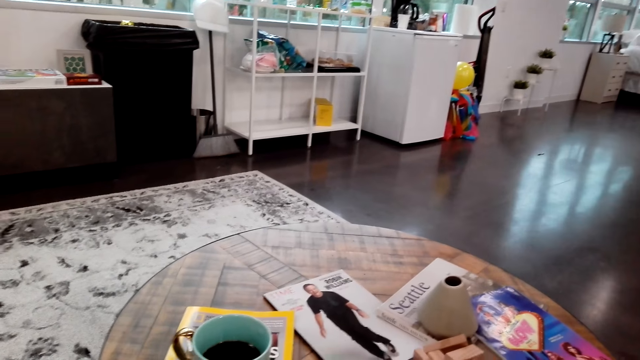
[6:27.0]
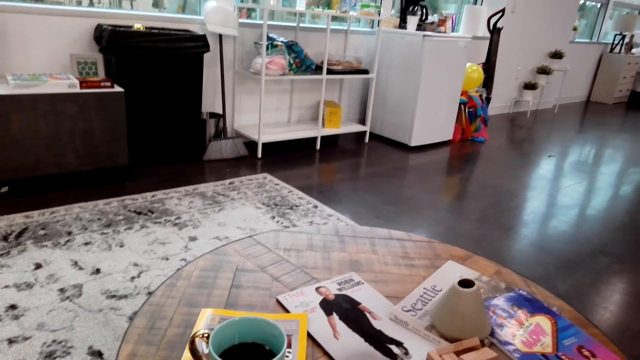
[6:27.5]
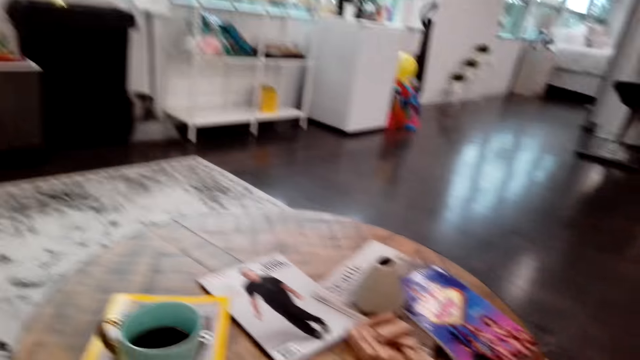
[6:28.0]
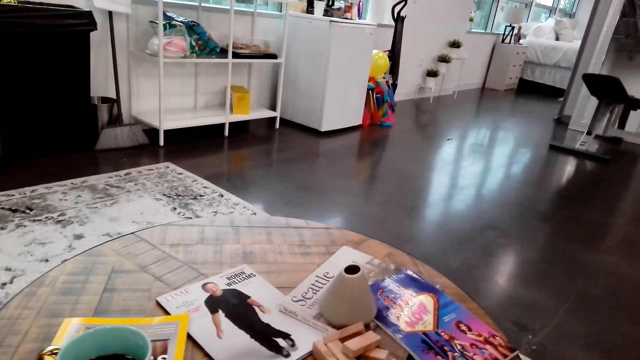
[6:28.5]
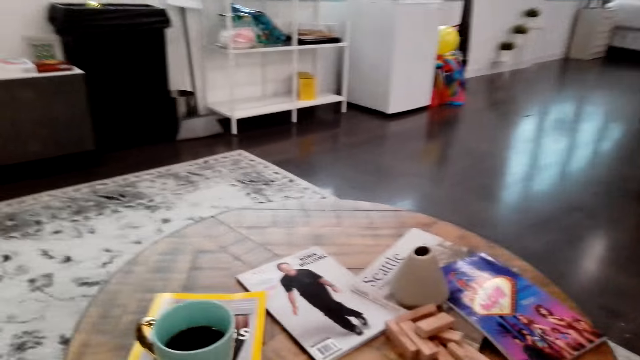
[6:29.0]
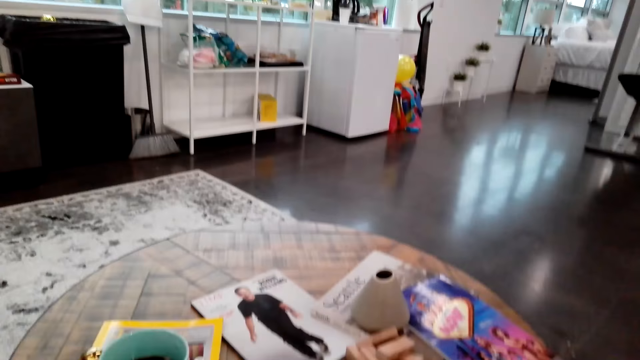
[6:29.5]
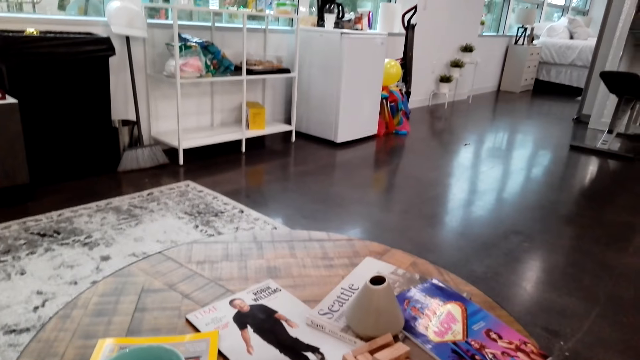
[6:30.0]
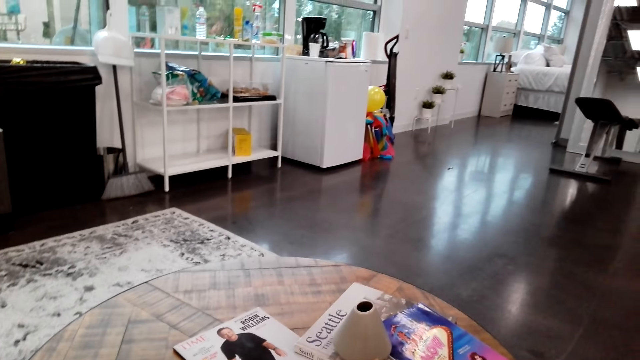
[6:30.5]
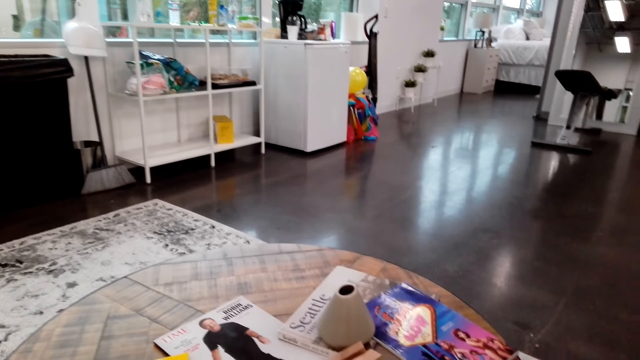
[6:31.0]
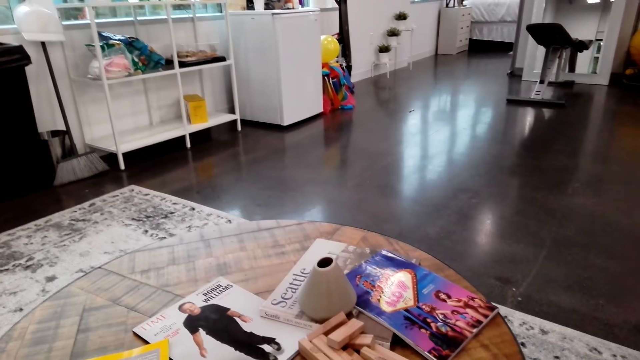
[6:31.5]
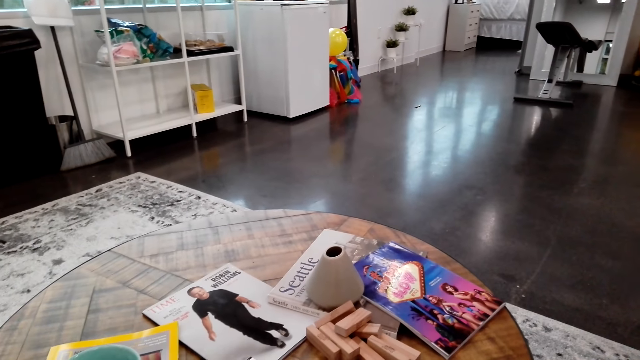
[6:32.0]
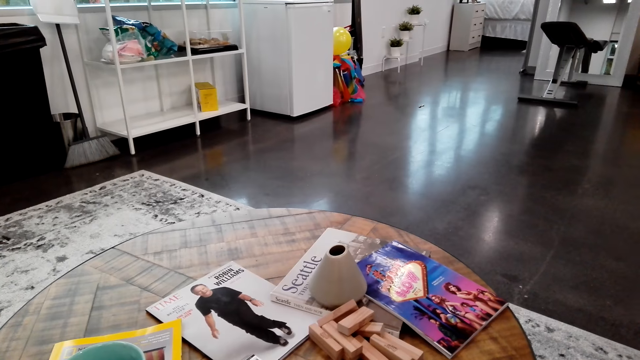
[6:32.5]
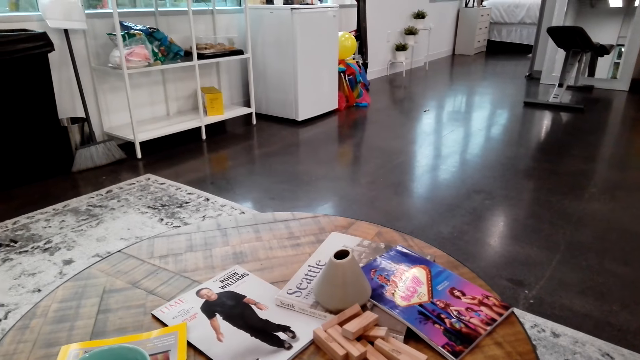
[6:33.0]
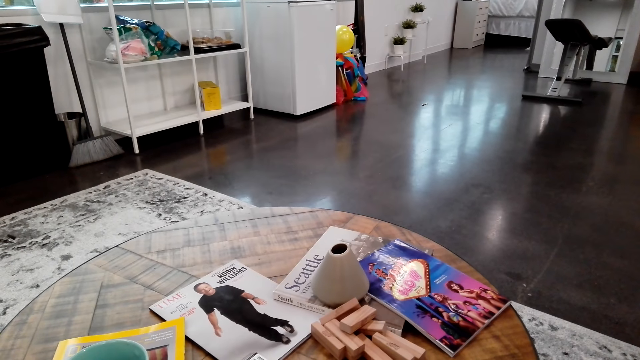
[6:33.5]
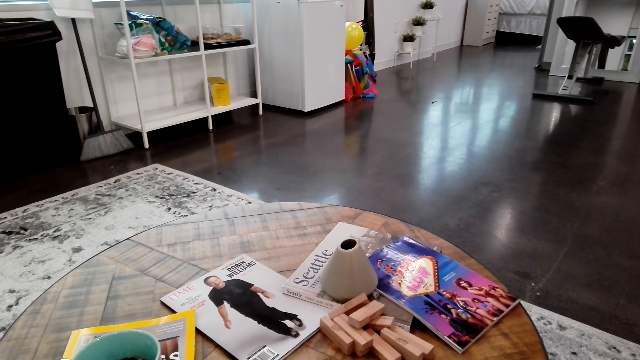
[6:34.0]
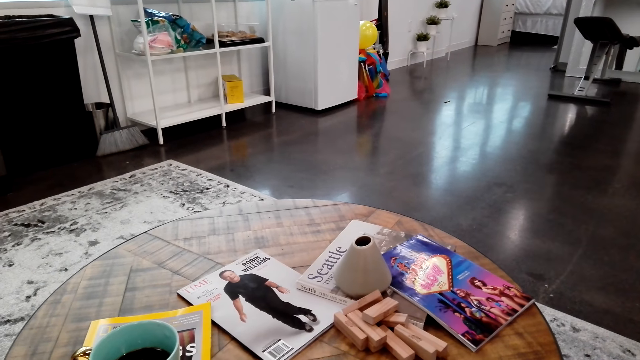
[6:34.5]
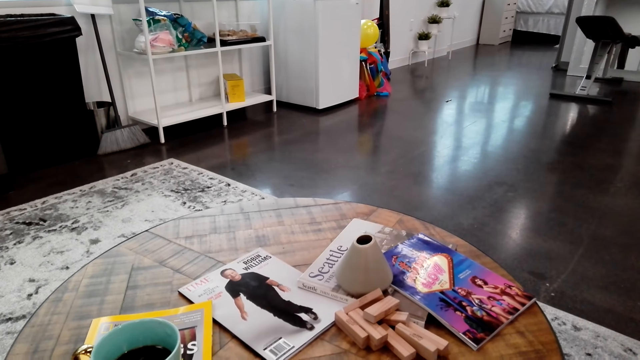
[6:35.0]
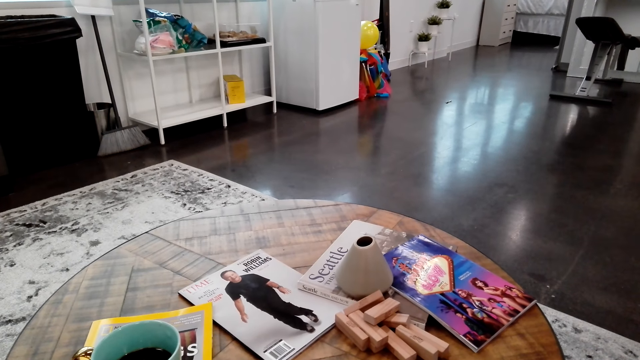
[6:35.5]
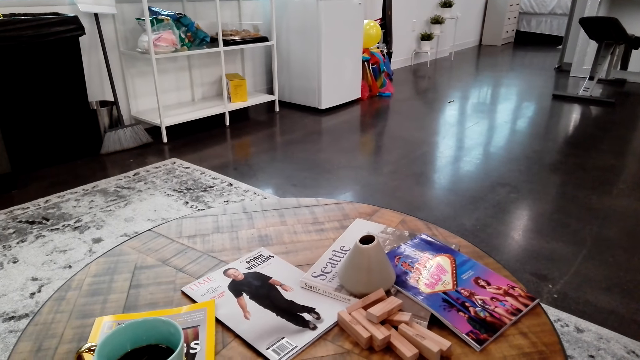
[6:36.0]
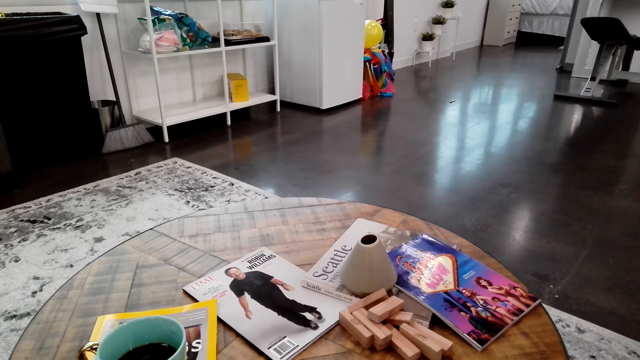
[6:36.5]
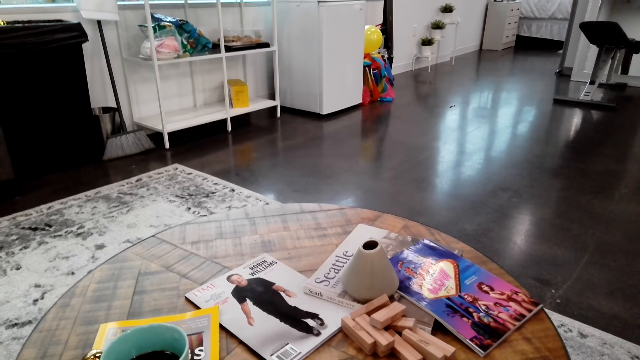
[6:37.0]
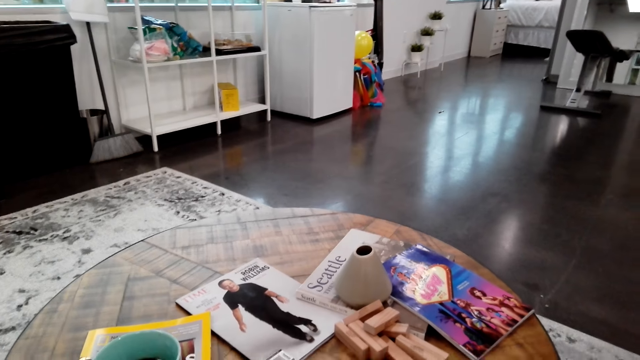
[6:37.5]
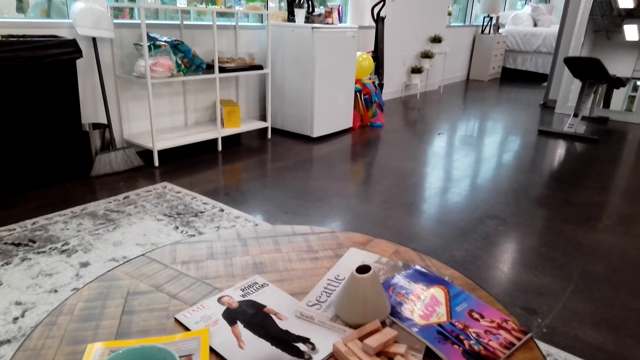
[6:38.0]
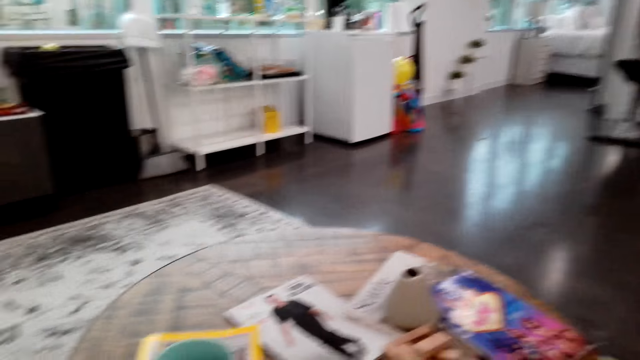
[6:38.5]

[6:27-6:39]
A woman speaks to the camera wearer.

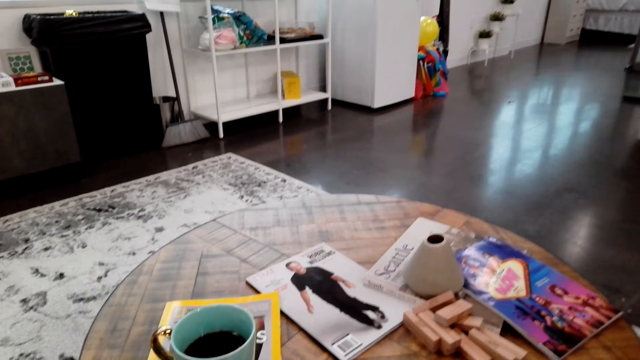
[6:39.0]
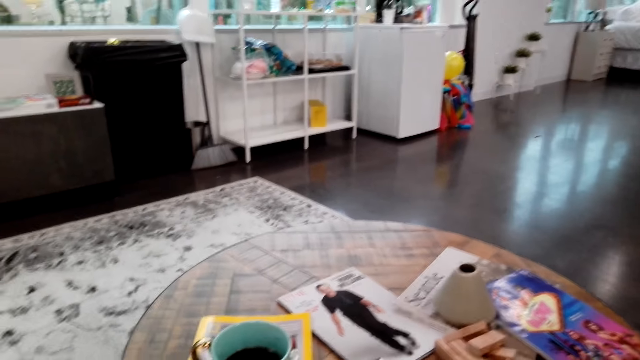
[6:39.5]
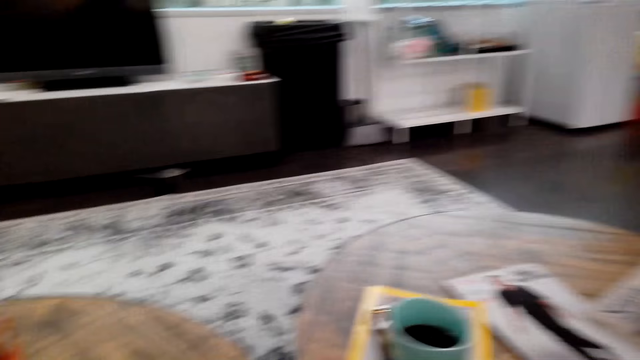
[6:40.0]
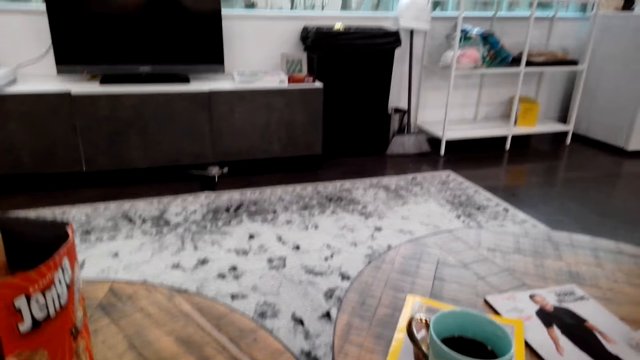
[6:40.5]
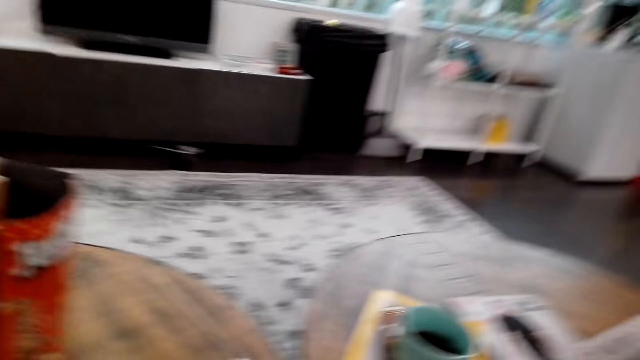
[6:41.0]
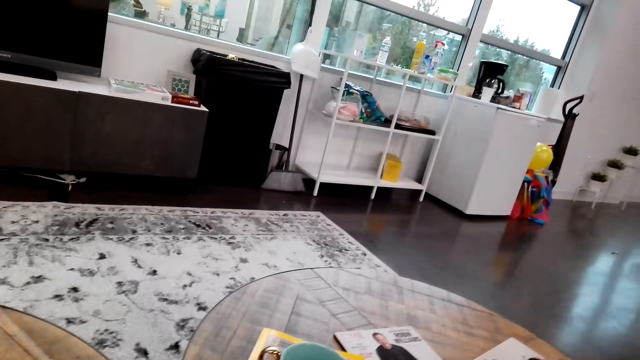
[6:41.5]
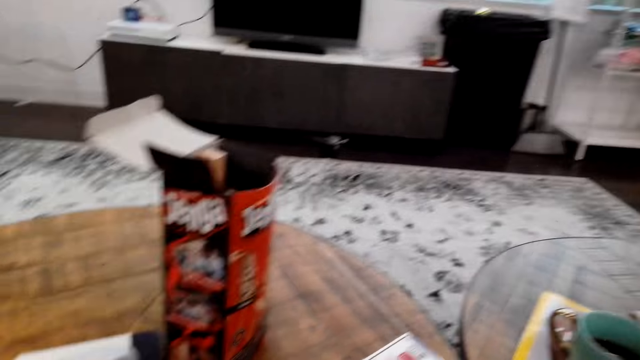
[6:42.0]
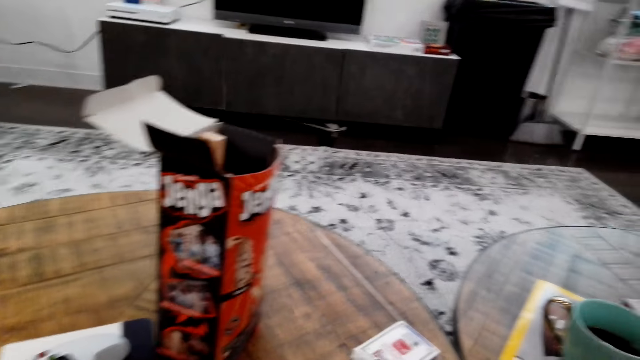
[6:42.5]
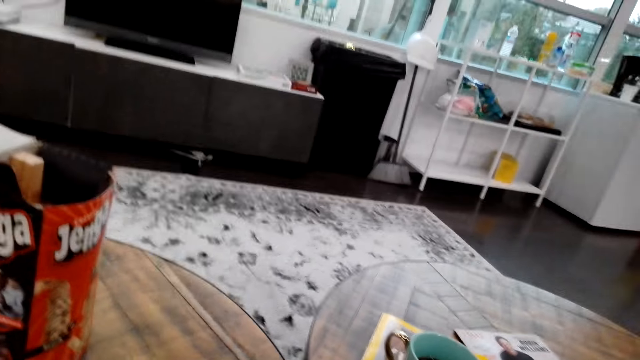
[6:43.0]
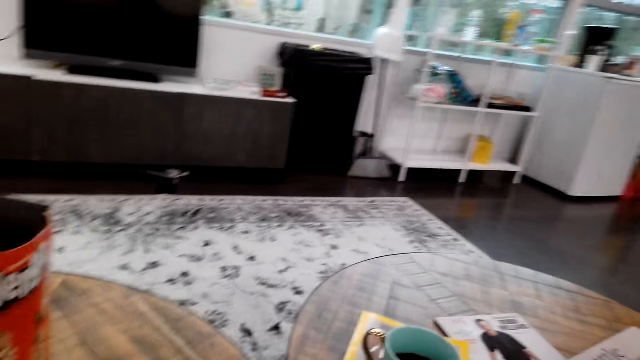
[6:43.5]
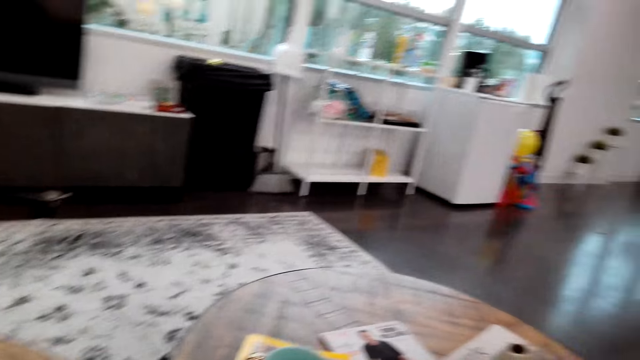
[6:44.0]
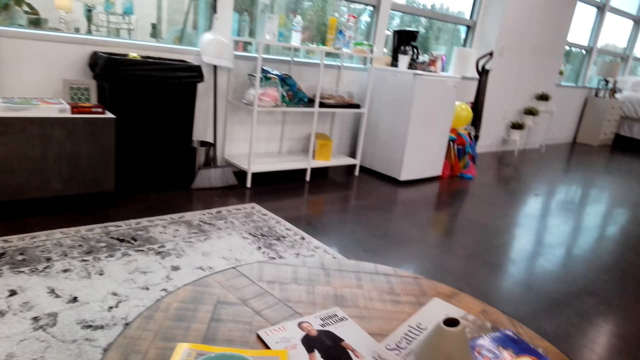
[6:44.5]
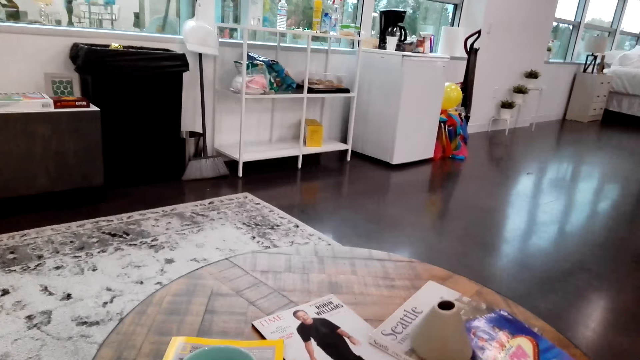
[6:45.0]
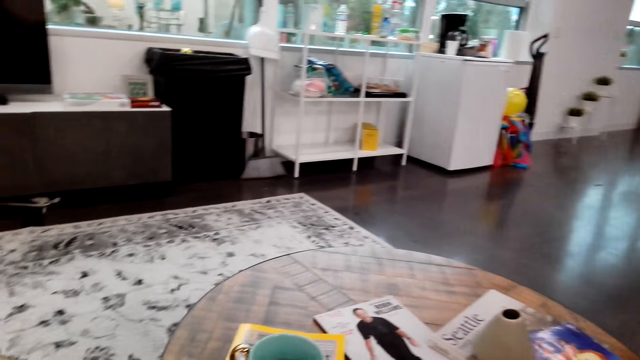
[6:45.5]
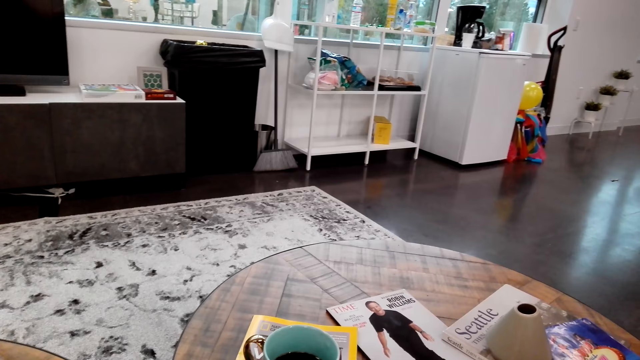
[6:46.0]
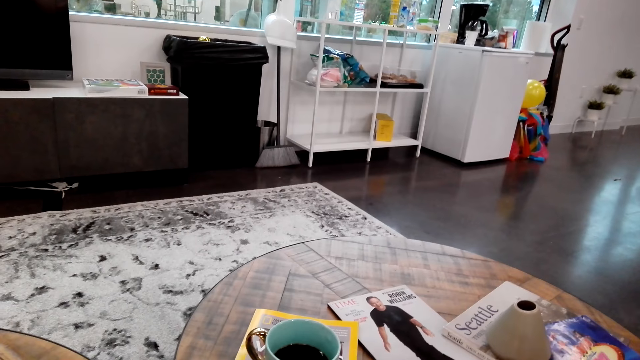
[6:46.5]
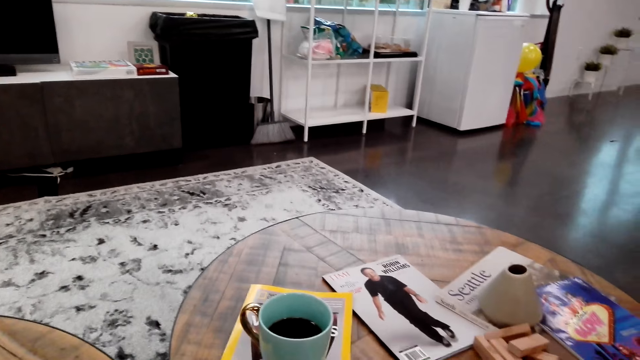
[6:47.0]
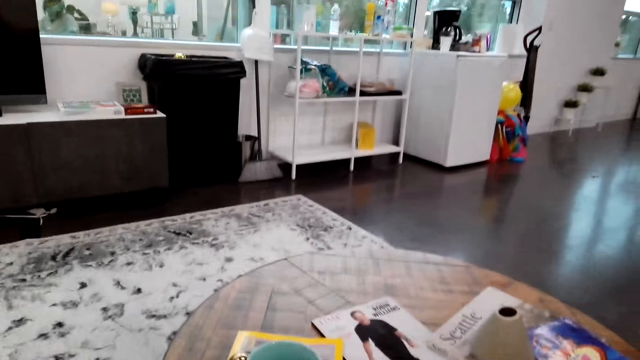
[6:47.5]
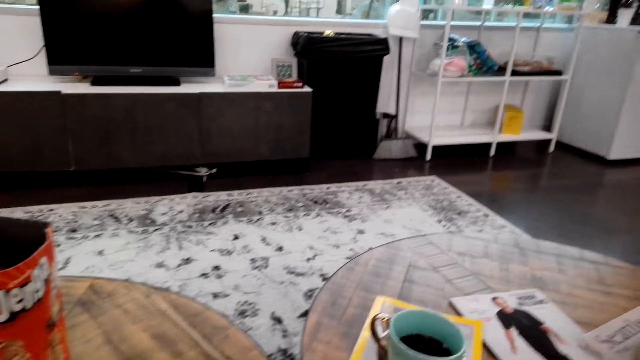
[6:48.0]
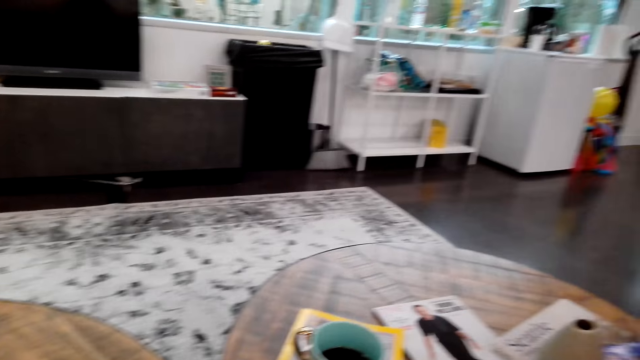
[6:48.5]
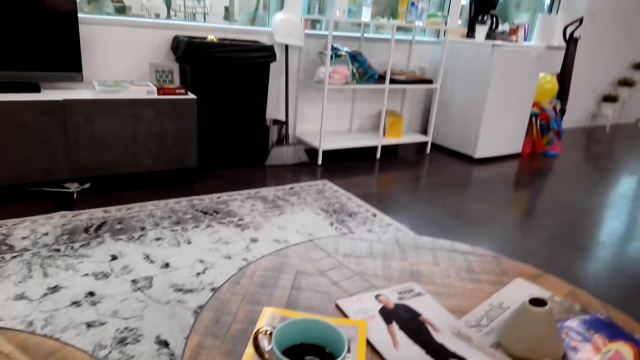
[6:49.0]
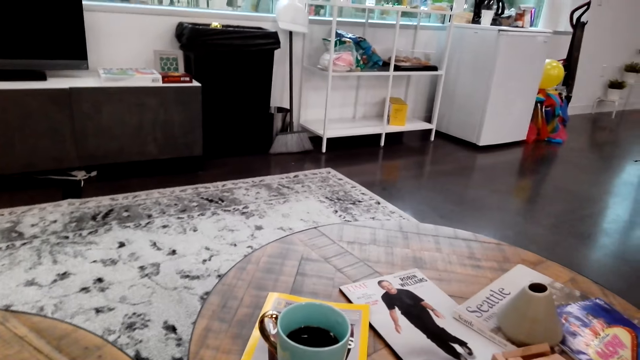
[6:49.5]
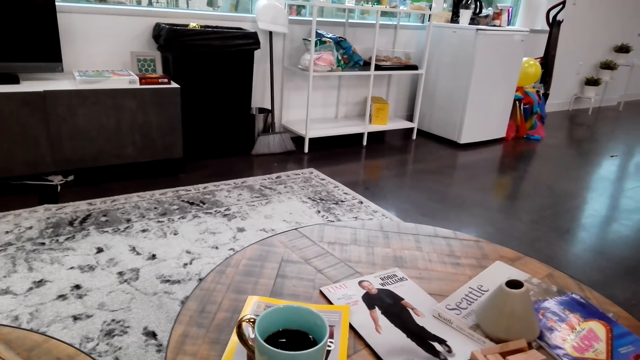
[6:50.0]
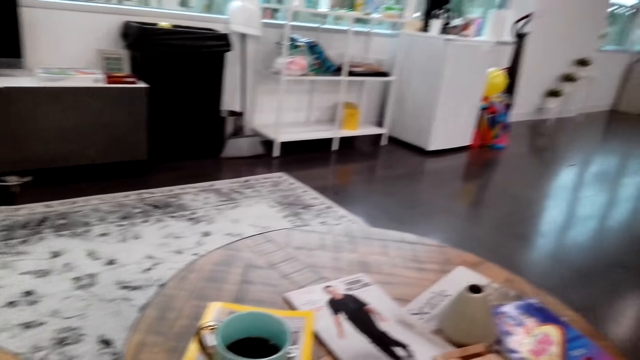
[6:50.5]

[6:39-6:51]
The camera wearer looks around. They count cards. They speak.
